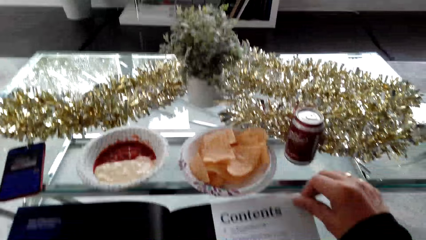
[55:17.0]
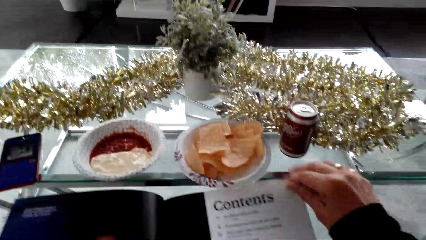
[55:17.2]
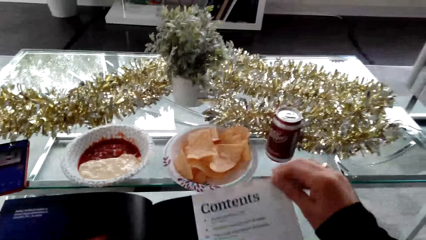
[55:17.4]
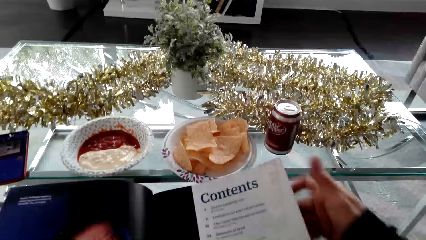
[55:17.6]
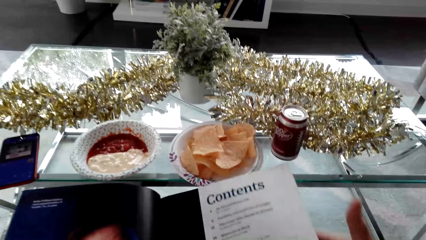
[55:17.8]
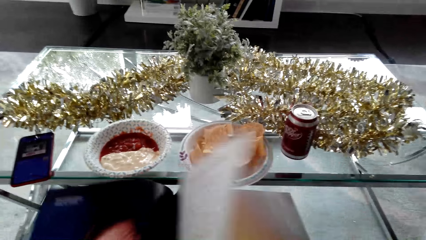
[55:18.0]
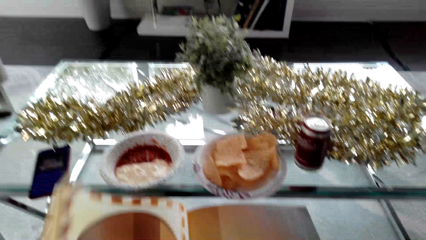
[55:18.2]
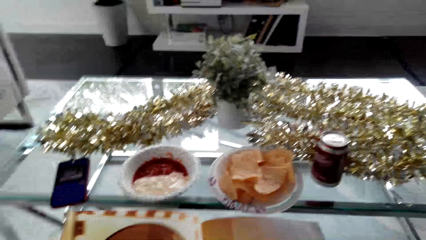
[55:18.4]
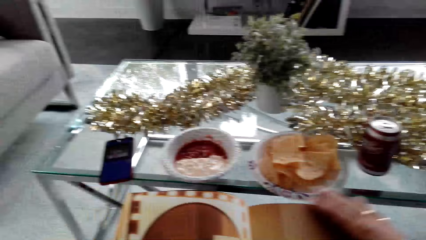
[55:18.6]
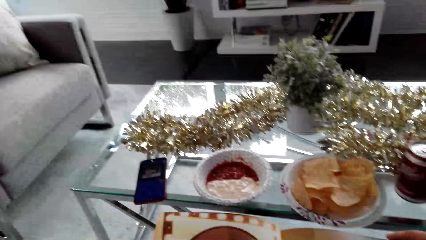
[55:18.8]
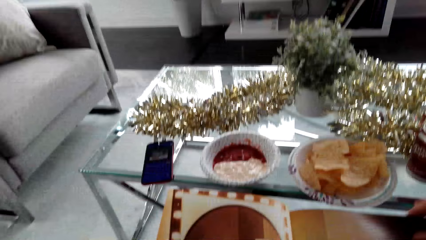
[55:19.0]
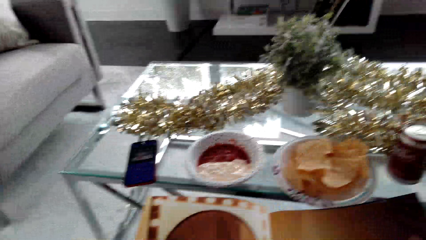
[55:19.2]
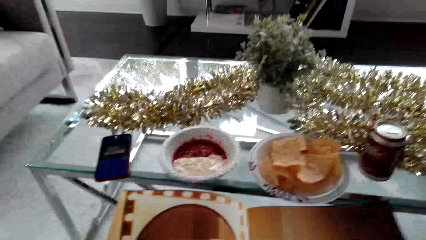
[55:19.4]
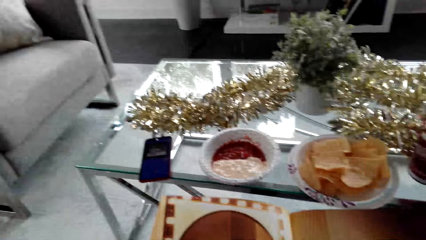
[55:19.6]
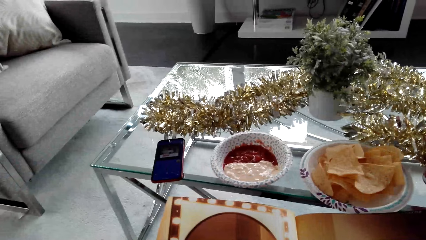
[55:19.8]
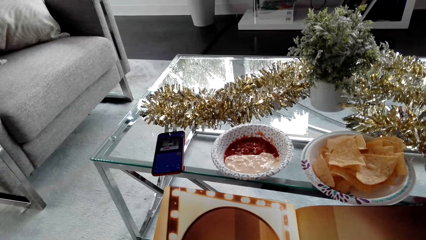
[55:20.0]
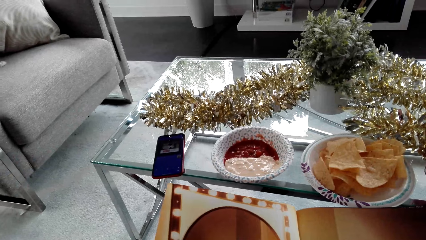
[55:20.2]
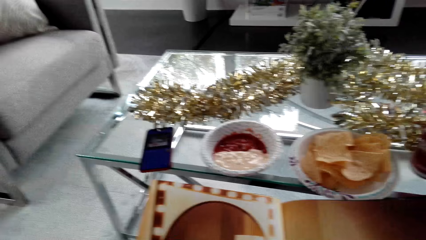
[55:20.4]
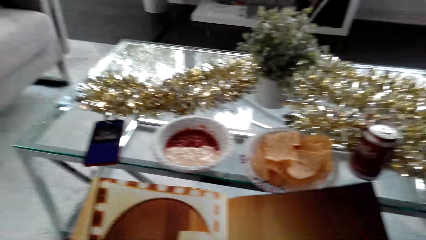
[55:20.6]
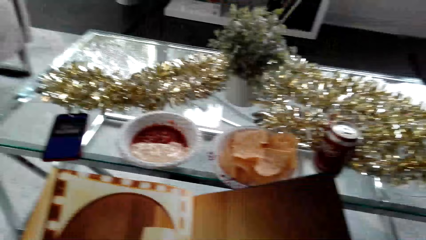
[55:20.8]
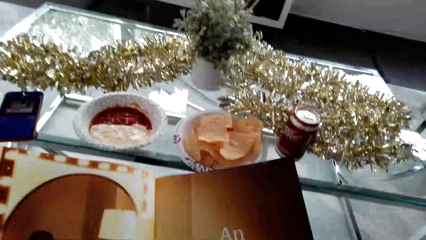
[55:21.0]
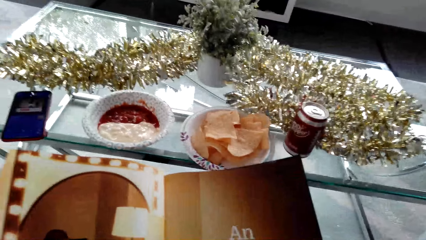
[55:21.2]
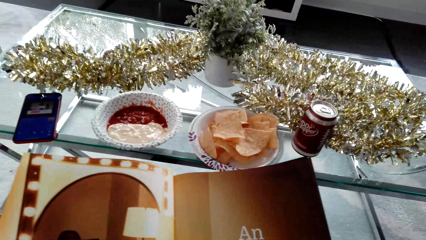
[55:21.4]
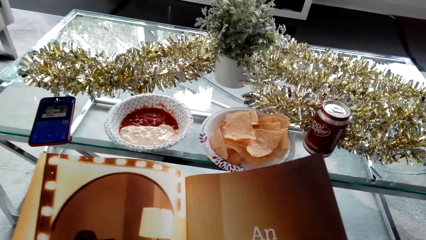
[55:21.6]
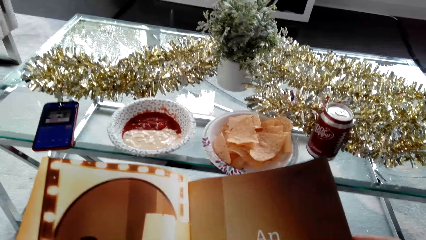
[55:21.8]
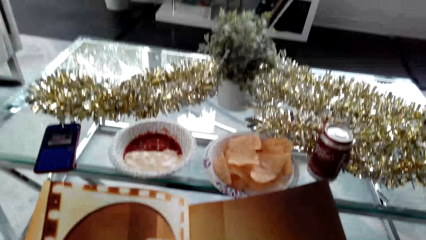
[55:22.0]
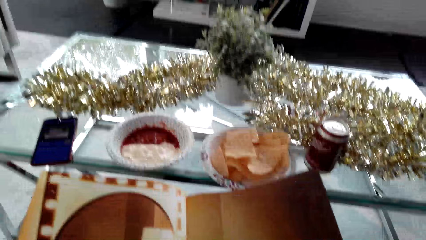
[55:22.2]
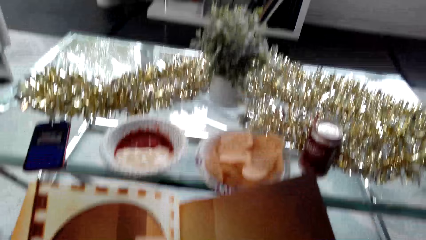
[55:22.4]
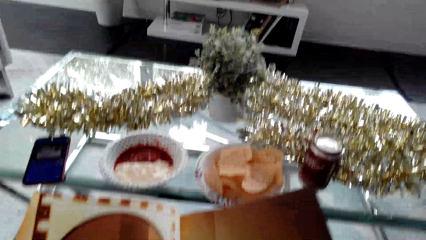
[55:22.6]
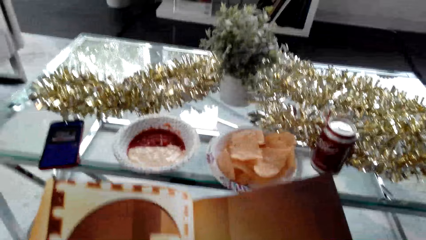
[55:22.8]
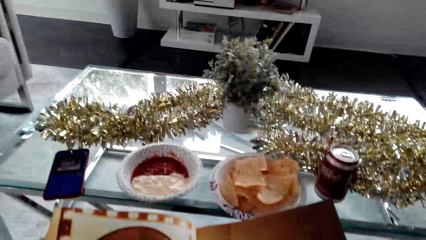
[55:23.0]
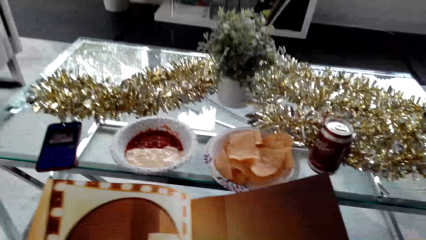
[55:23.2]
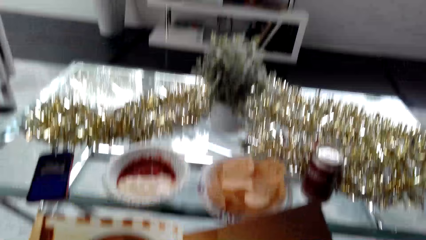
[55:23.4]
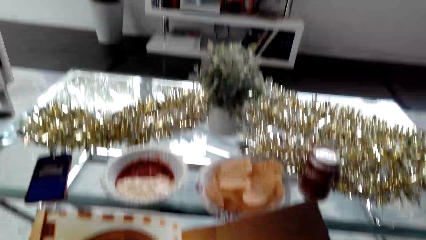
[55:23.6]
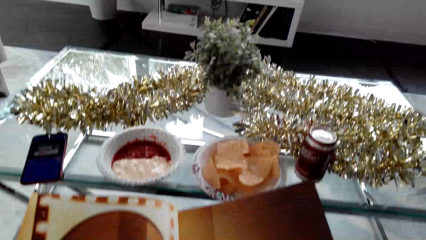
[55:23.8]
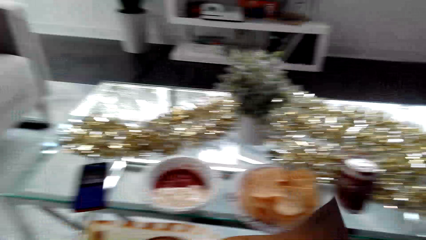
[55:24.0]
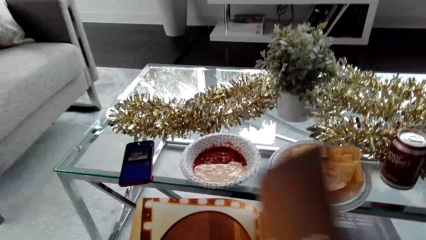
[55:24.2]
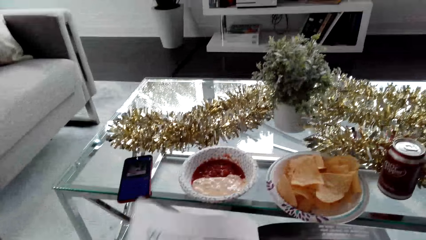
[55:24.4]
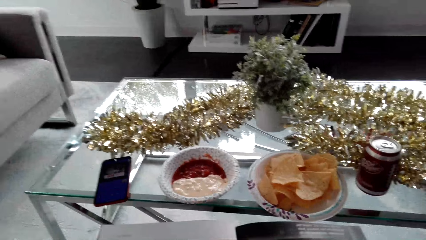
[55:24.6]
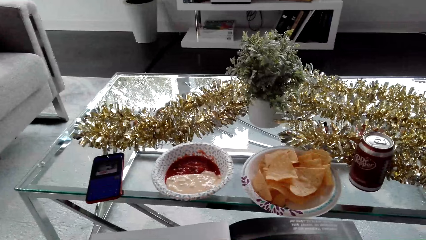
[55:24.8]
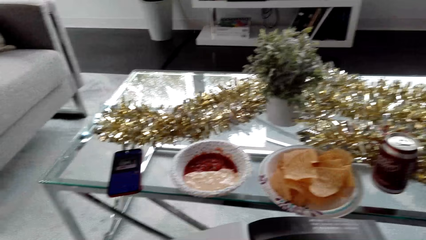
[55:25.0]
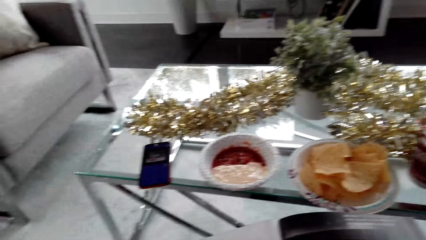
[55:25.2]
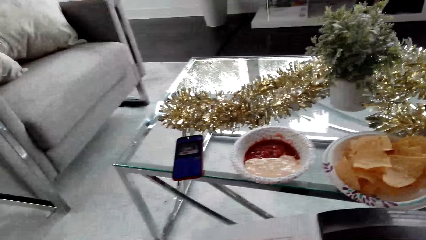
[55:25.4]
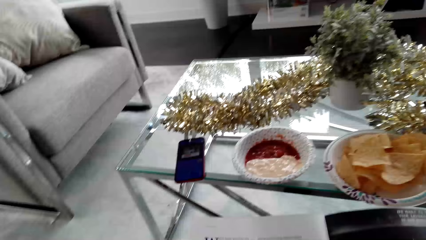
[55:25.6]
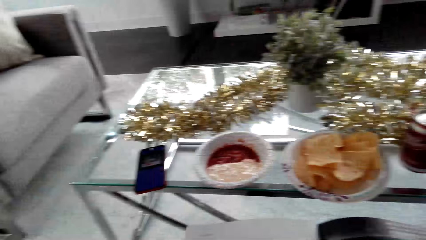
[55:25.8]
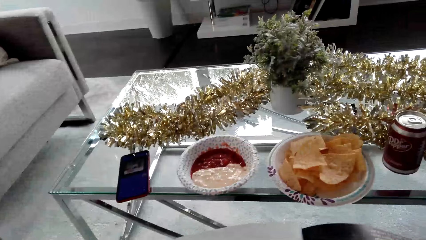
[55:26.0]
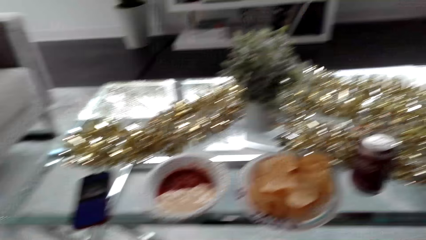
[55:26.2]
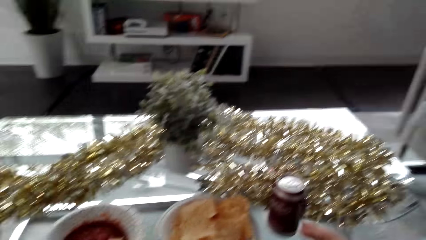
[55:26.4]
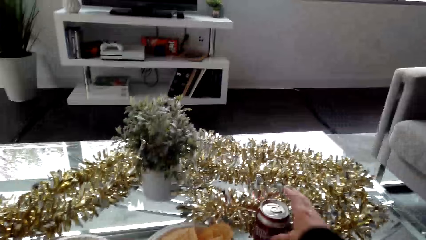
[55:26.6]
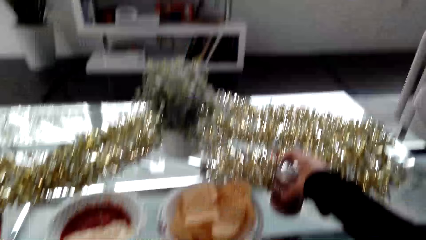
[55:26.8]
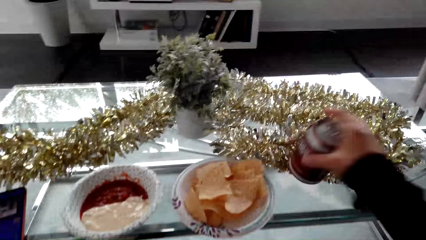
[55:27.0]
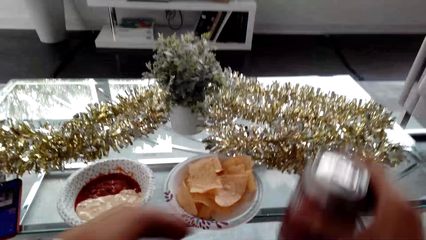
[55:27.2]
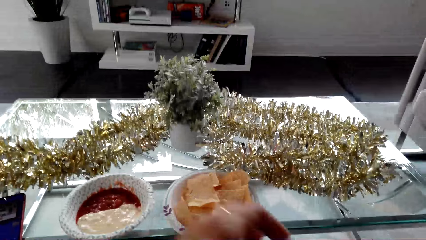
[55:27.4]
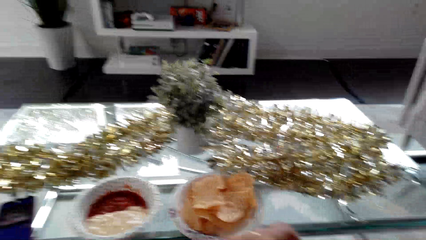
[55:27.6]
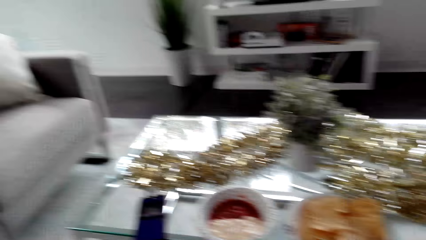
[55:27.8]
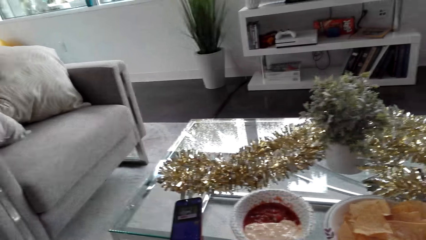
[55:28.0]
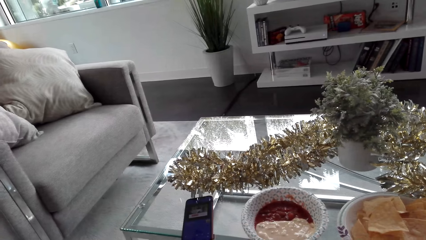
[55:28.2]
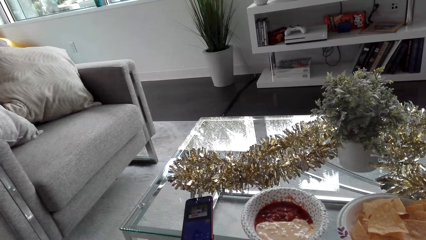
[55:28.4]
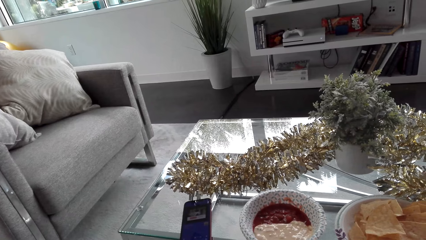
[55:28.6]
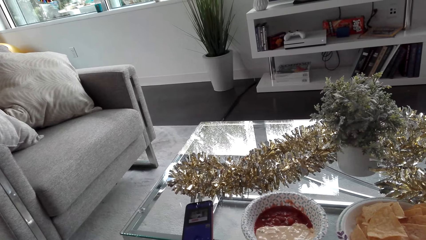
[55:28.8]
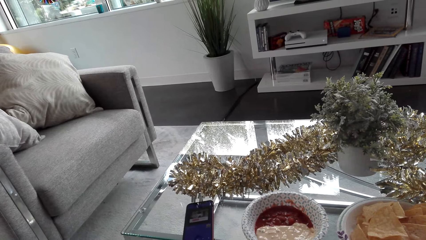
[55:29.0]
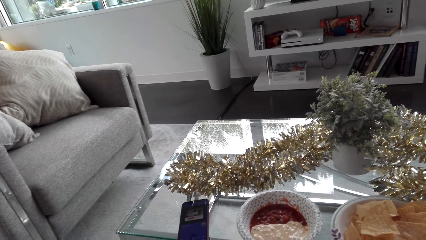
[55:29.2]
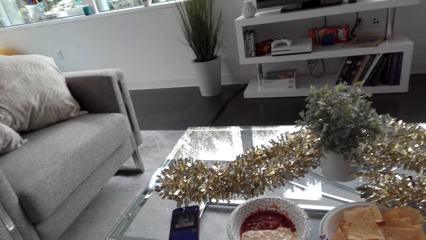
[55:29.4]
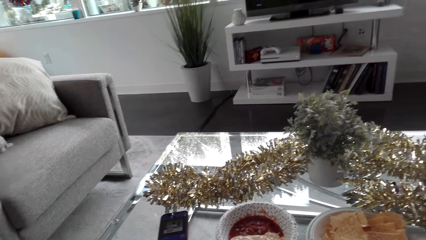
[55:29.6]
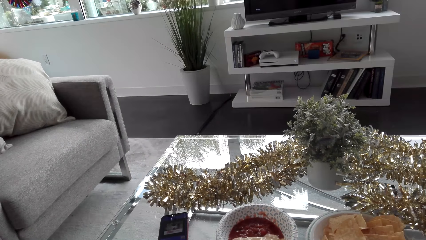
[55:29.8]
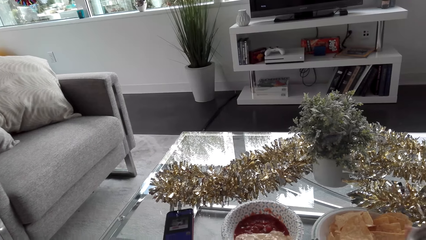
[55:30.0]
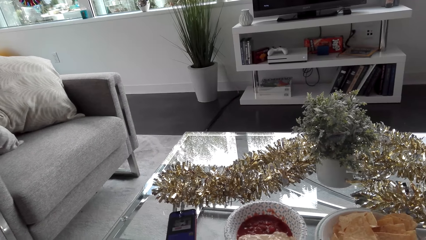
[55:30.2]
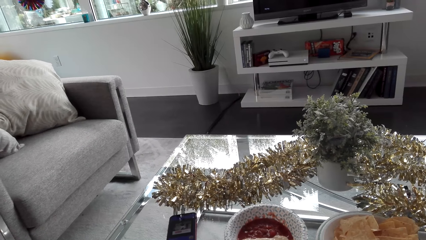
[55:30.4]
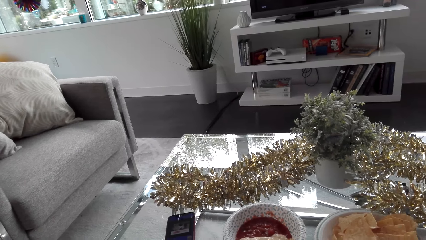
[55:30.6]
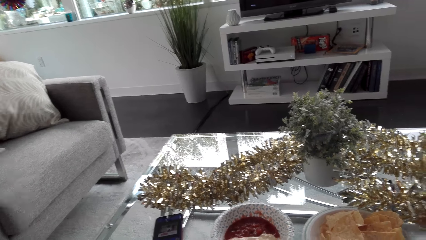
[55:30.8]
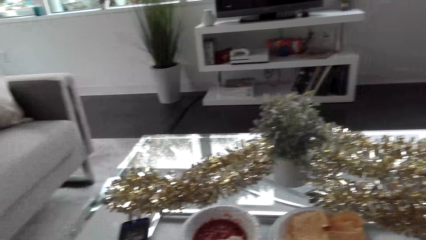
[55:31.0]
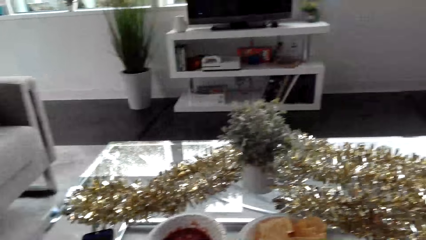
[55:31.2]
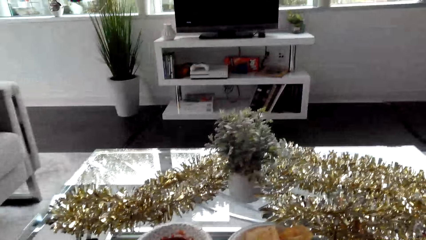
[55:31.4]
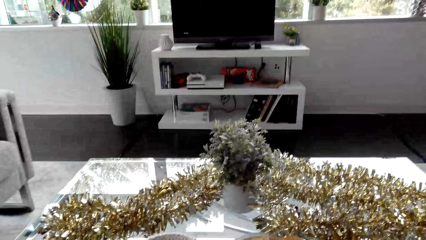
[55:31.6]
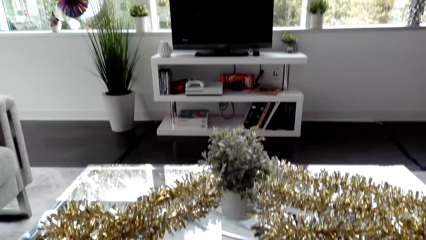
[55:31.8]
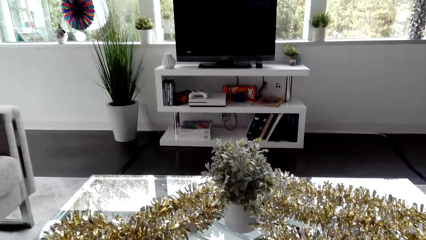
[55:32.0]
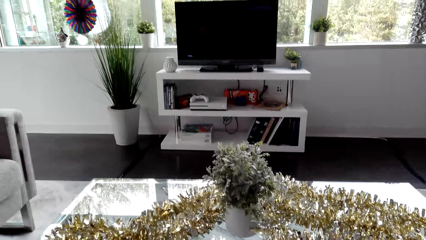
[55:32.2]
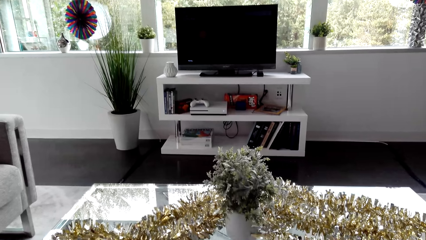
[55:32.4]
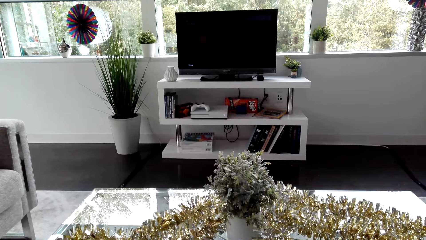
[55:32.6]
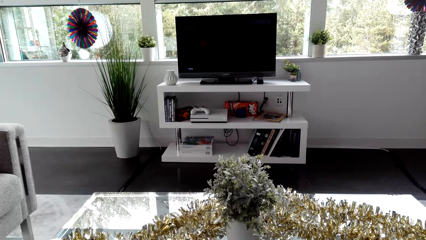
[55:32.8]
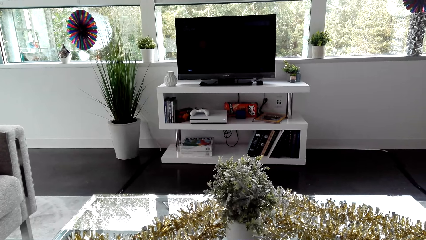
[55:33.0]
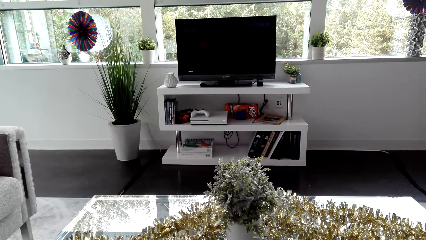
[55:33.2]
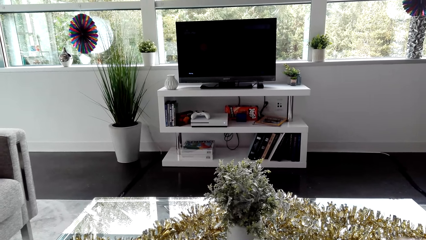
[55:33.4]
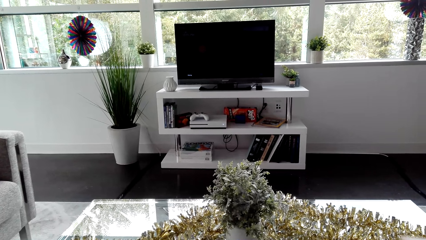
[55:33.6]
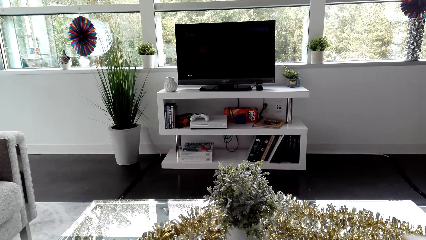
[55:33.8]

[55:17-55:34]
The camera wearer opens the catalog pages. They pick up the beer drink. They look around the apartment.
